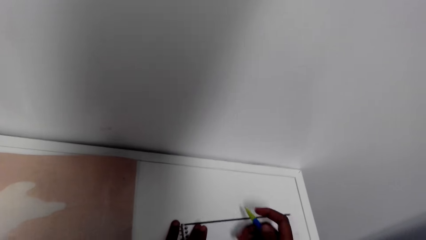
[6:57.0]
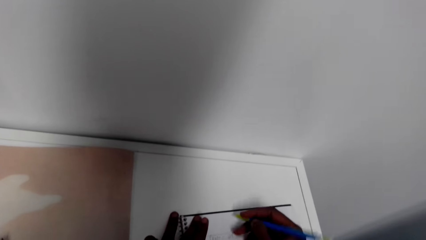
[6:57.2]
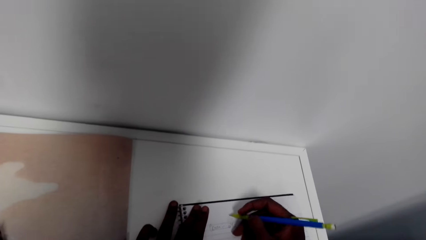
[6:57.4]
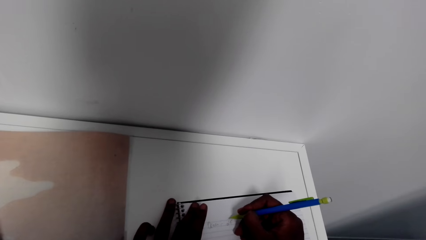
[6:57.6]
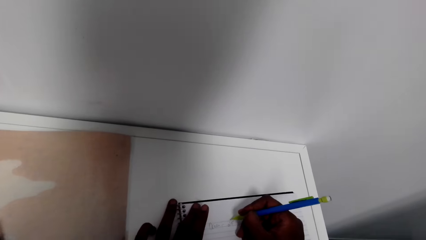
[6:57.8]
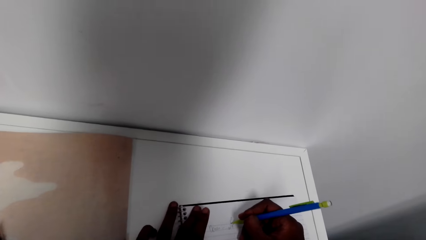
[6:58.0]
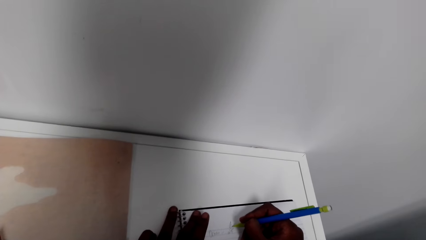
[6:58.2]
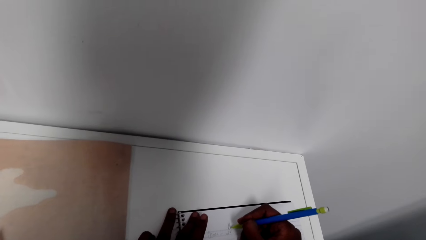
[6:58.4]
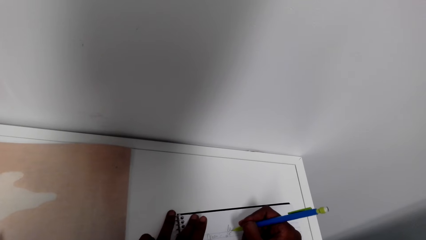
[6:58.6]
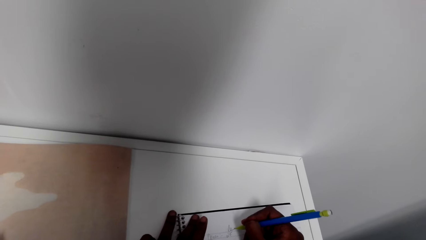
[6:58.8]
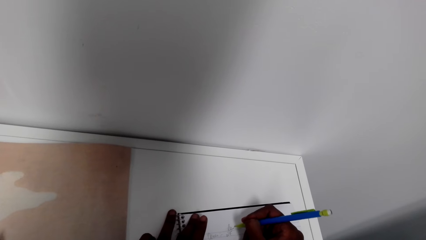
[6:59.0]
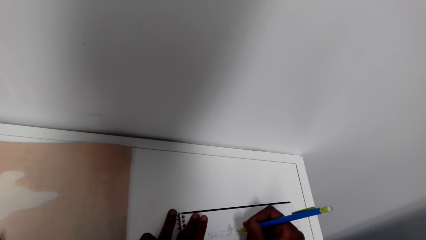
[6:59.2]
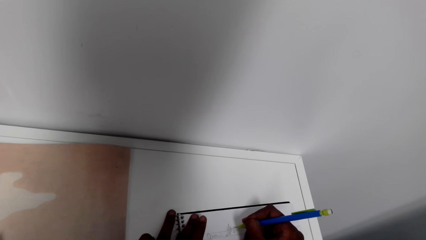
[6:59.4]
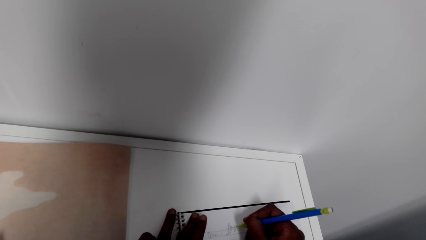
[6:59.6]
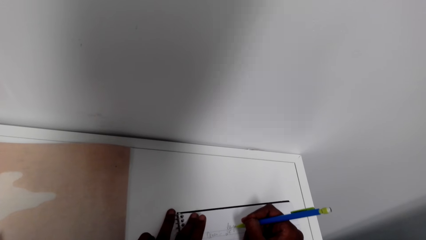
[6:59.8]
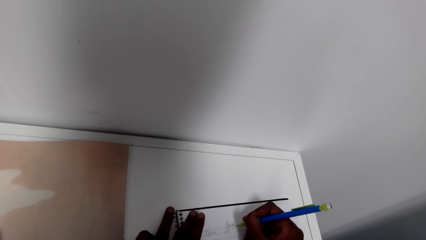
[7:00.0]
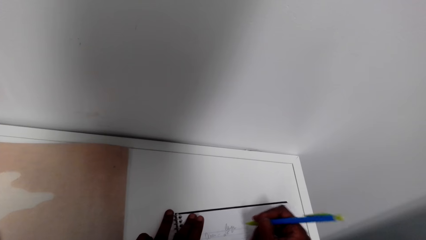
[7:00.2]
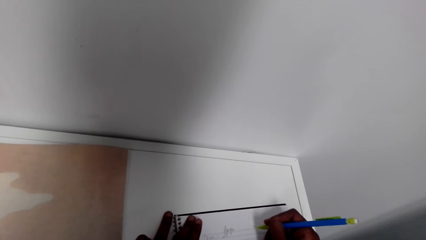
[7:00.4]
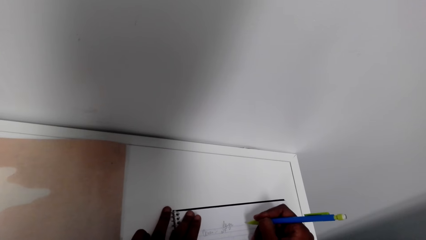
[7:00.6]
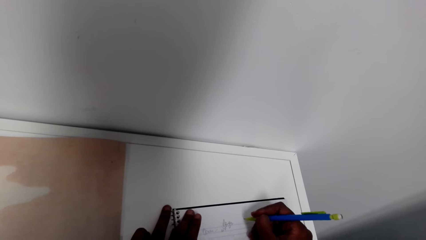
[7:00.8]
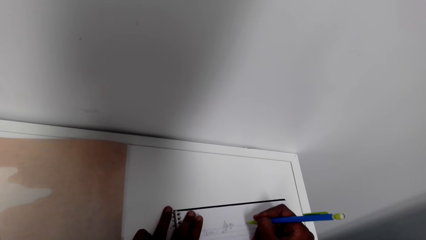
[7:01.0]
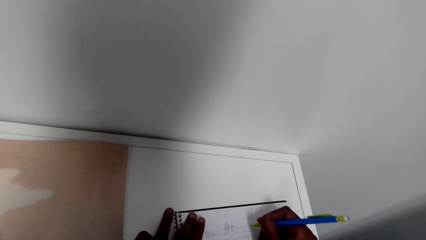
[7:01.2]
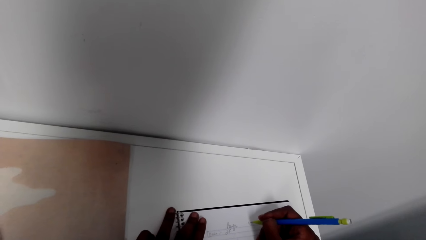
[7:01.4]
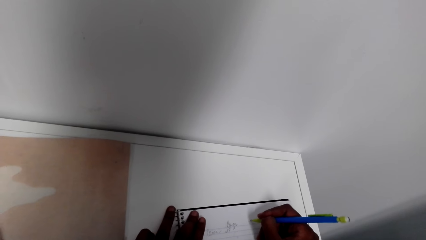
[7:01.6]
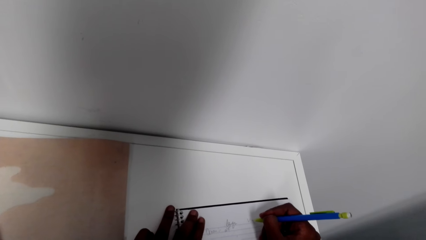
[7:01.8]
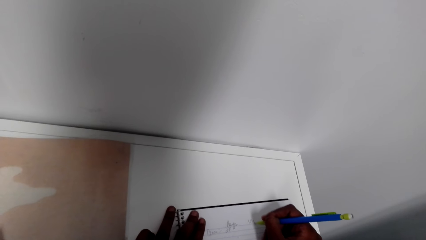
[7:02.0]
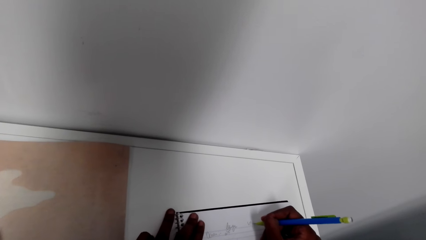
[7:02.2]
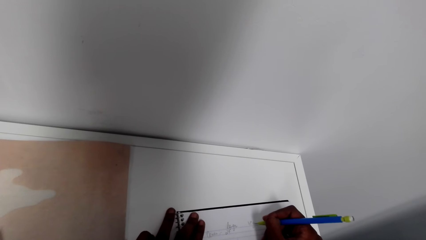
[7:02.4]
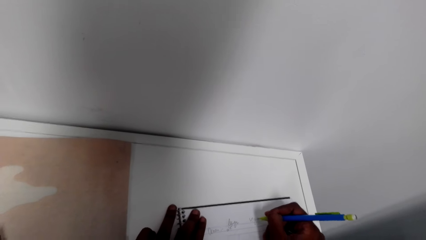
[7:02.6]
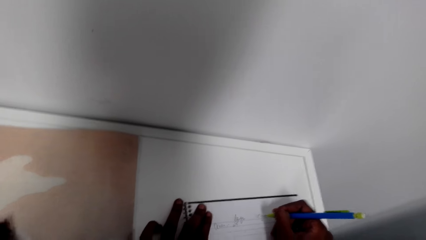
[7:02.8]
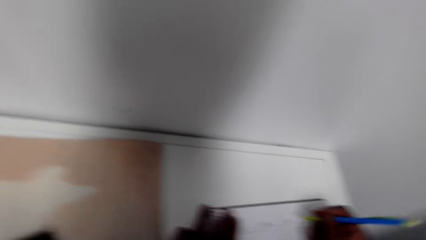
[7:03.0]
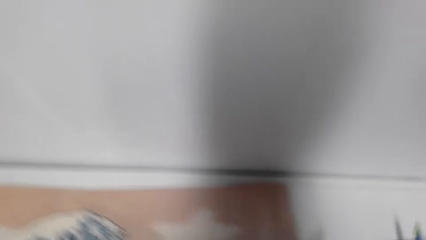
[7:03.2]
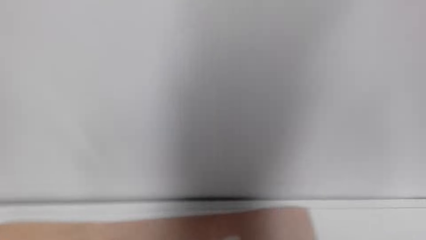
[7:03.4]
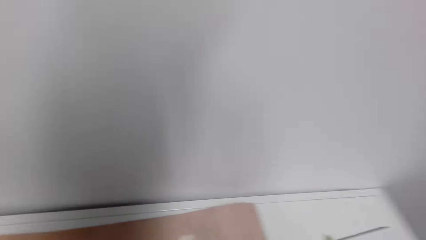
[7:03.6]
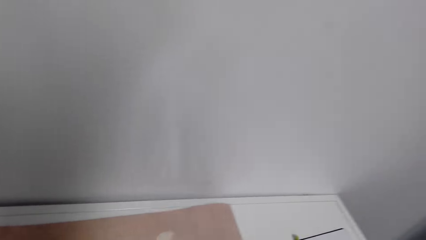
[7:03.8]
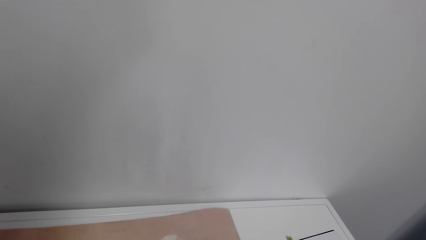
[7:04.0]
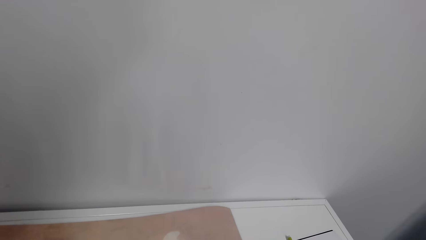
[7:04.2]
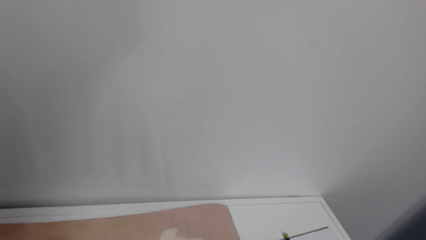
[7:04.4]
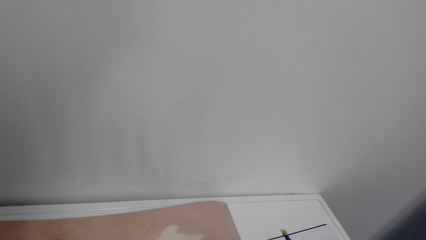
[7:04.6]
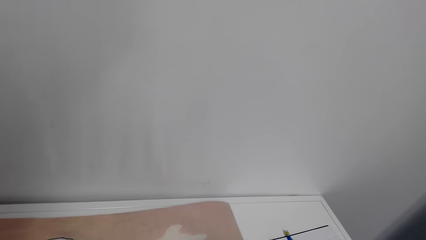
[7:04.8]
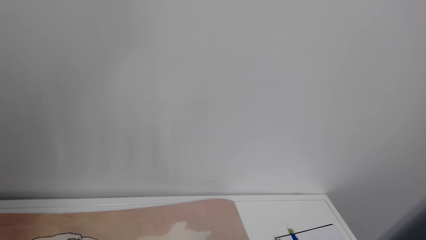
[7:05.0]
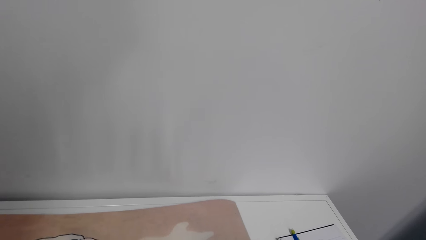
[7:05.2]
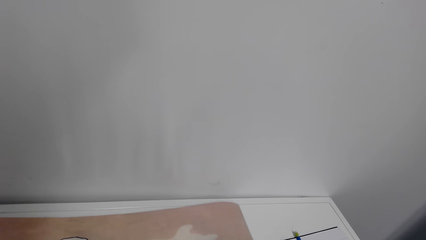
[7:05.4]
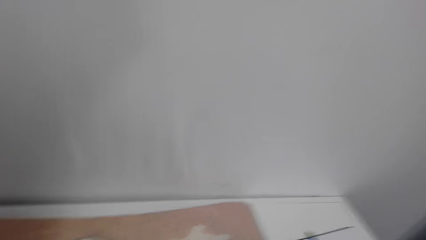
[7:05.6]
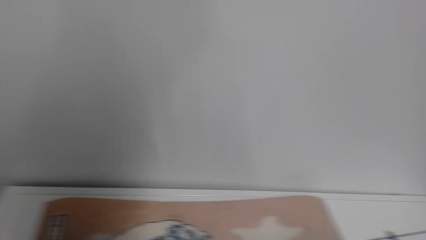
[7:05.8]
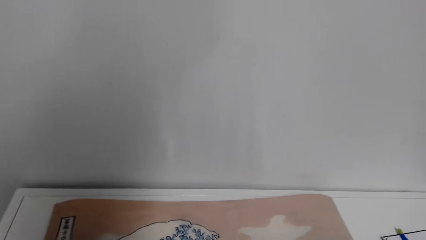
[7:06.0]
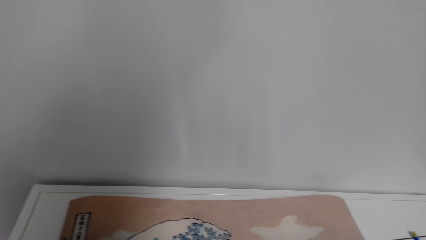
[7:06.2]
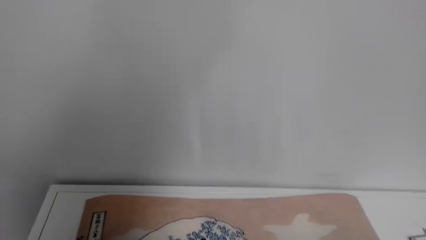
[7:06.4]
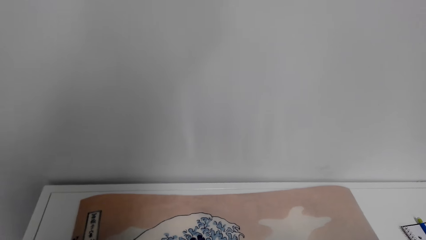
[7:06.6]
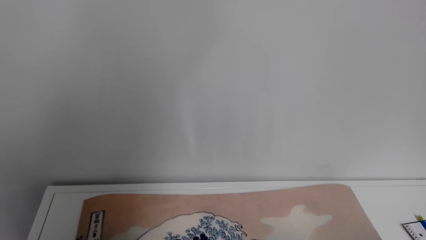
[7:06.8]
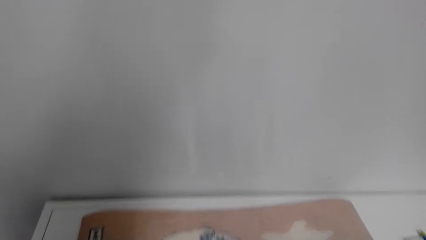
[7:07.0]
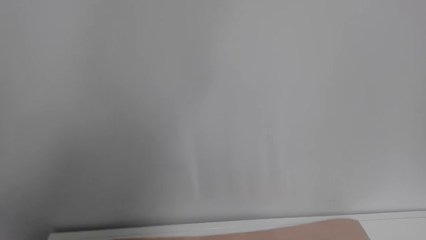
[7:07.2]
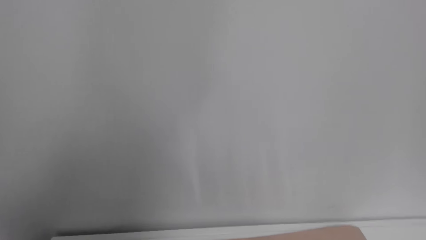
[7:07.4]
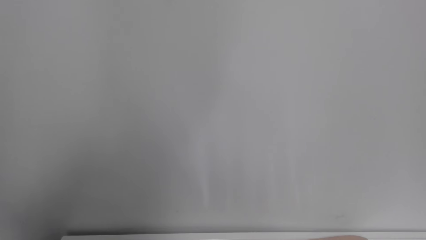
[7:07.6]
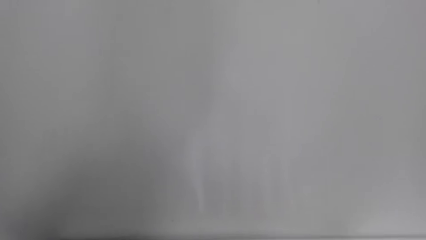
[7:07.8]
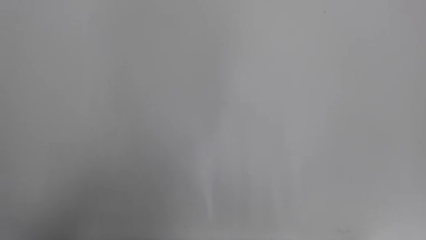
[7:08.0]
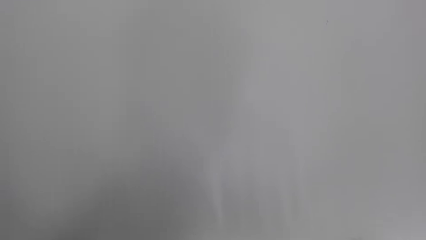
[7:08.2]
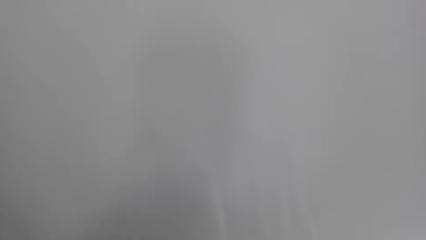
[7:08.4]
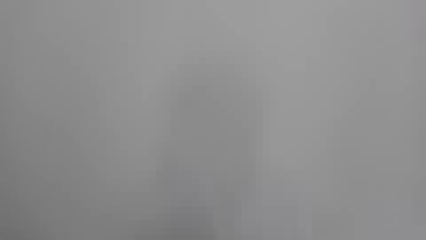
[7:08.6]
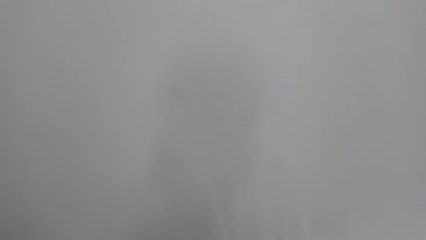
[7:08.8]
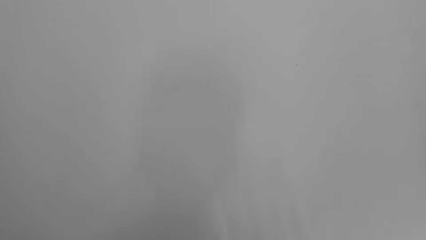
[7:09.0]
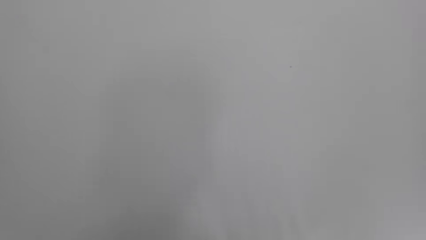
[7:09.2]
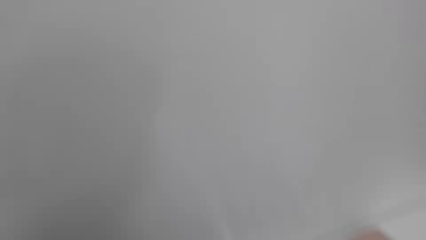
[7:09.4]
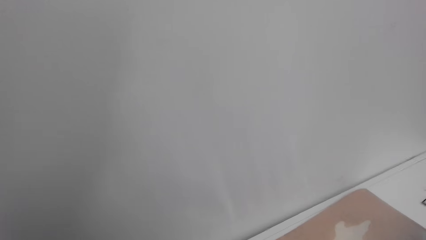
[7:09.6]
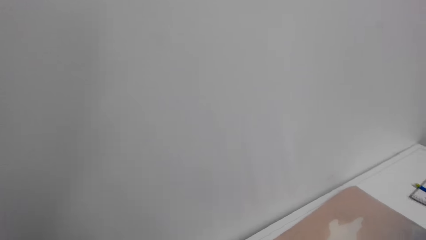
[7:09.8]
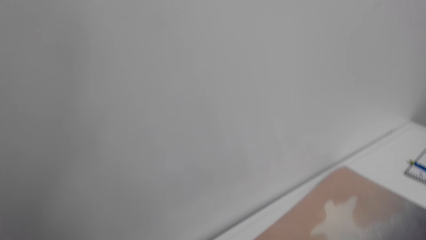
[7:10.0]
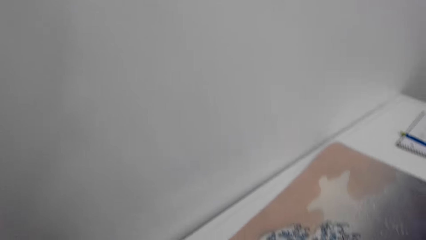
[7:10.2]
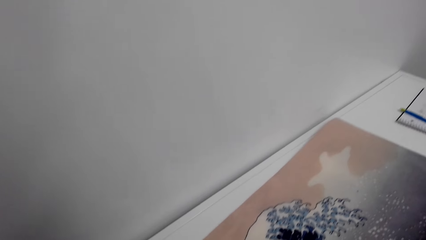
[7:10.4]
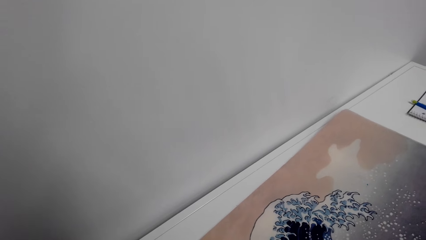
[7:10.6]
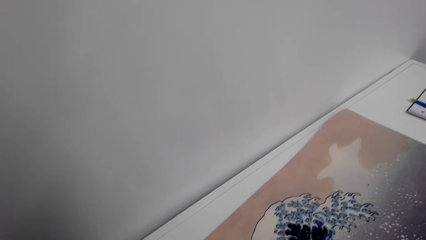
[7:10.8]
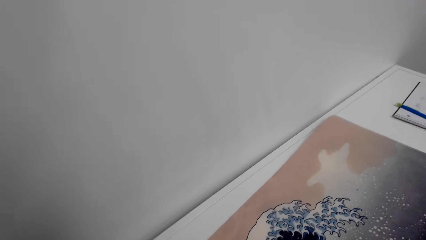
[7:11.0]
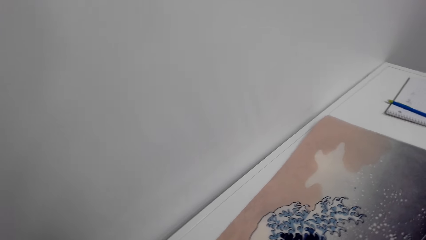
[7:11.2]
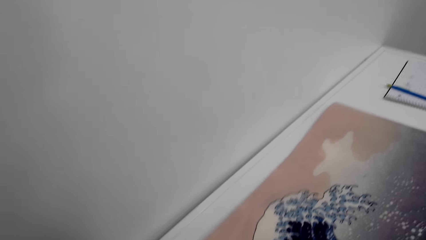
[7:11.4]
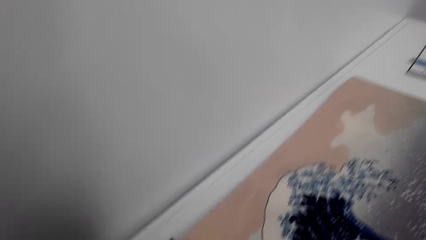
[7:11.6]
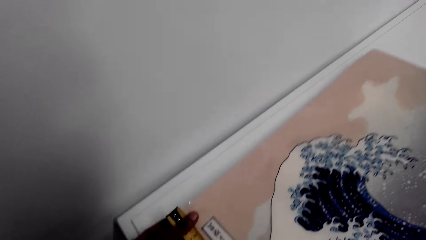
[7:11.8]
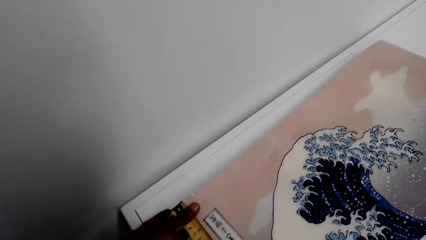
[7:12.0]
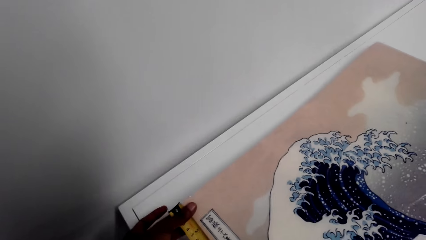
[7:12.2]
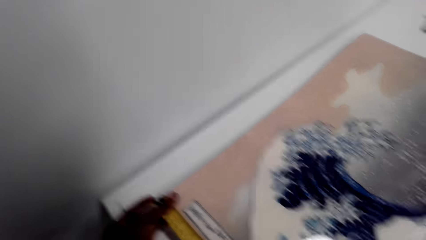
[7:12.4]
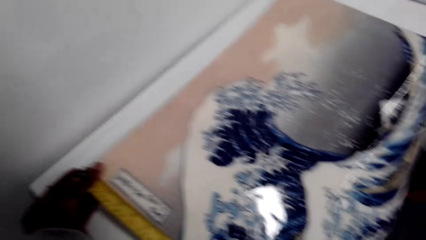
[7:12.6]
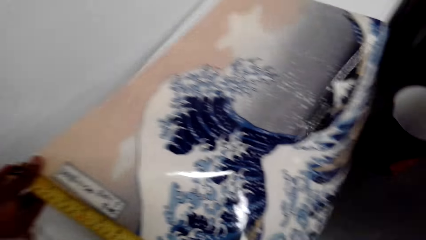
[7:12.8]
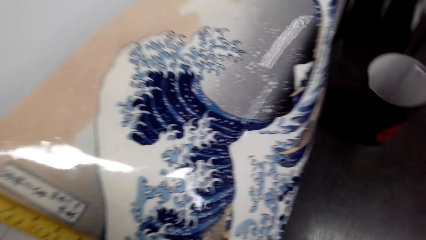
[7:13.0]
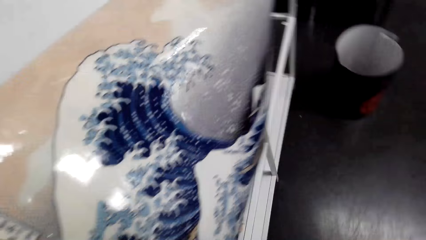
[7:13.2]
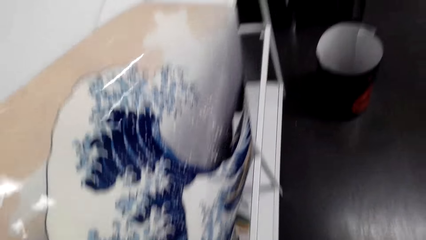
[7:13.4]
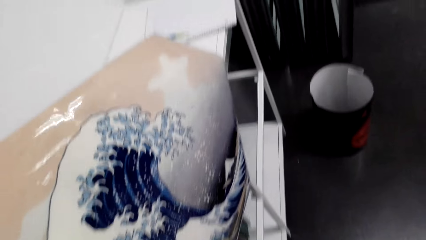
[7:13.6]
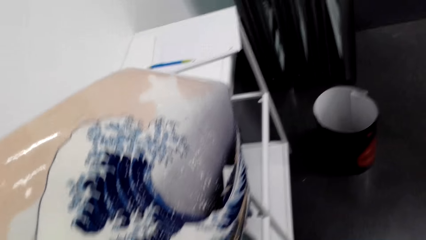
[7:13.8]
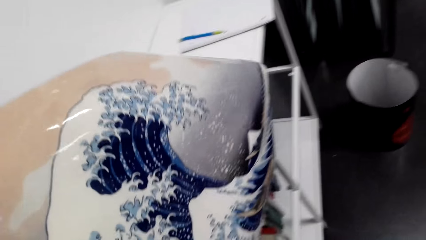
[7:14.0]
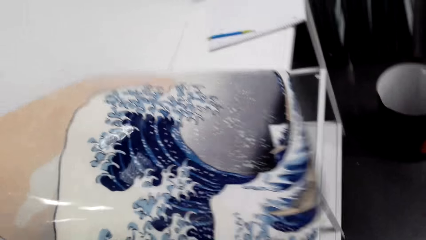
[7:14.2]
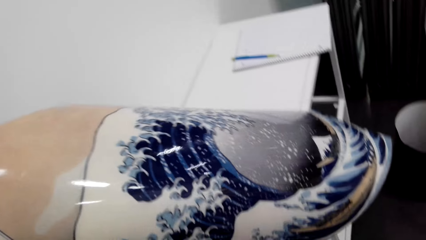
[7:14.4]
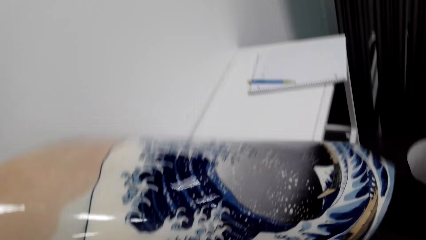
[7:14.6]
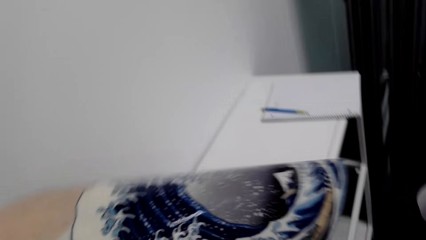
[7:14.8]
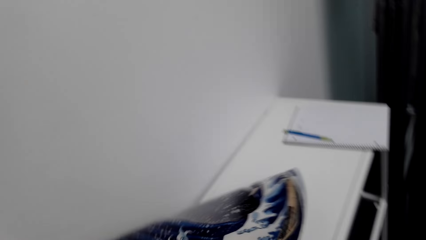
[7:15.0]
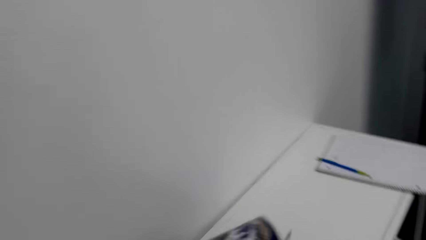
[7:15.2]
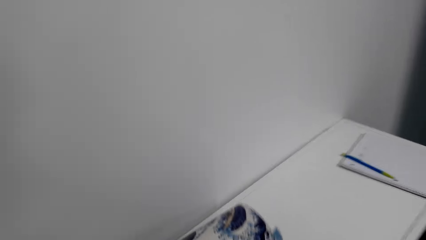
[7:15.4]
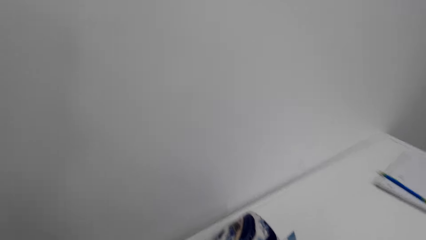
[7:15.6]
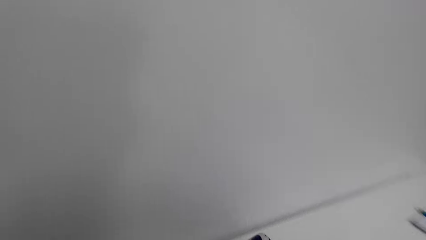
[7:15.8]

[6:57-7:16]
The camera wearer writes on the book. They measure the poster. They look on the wall.
